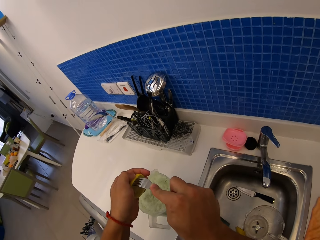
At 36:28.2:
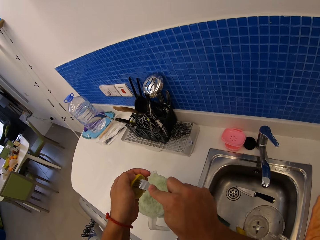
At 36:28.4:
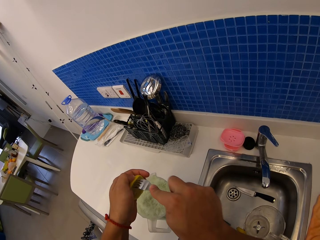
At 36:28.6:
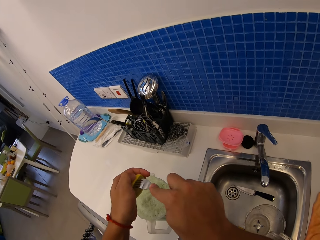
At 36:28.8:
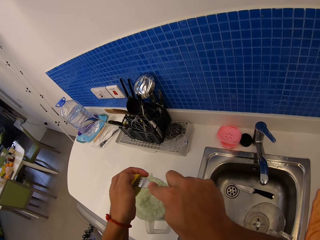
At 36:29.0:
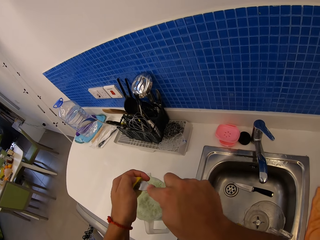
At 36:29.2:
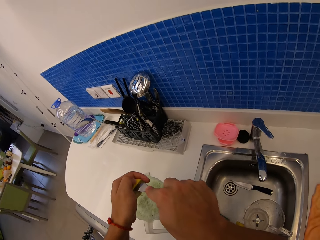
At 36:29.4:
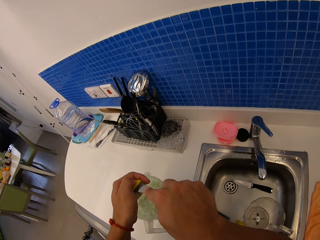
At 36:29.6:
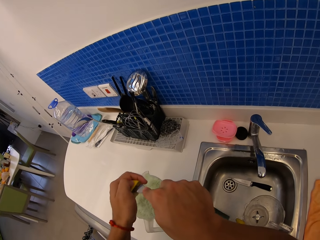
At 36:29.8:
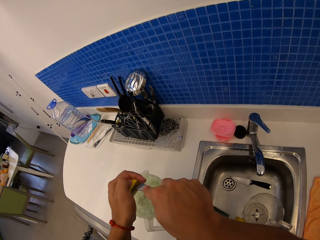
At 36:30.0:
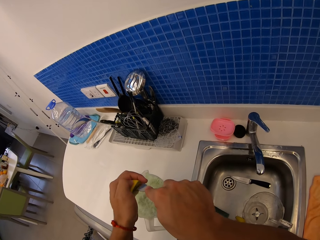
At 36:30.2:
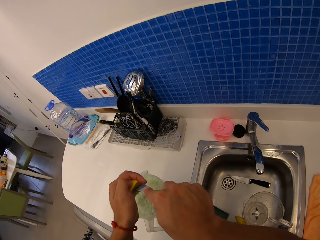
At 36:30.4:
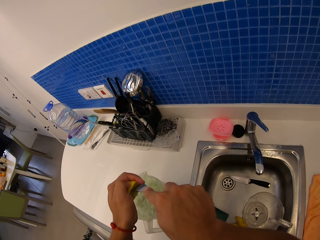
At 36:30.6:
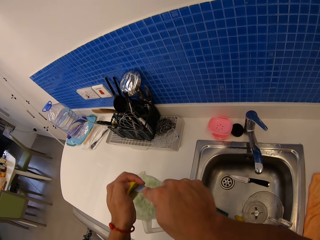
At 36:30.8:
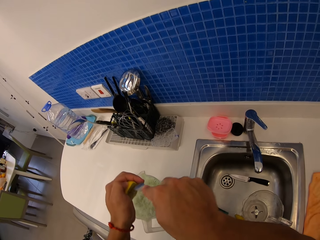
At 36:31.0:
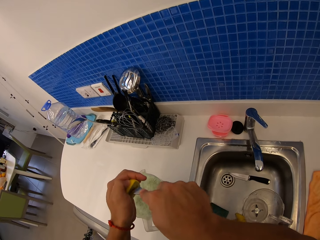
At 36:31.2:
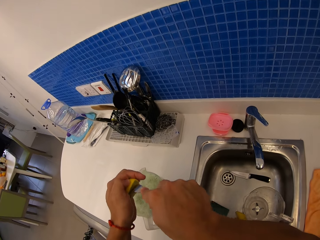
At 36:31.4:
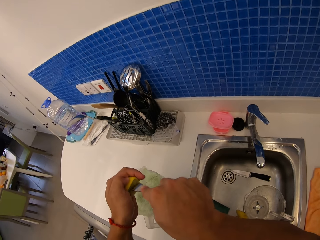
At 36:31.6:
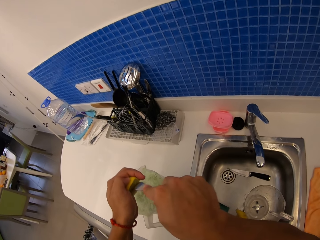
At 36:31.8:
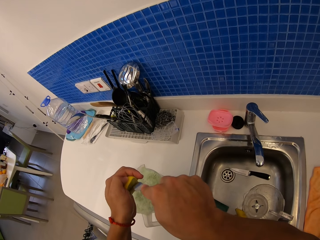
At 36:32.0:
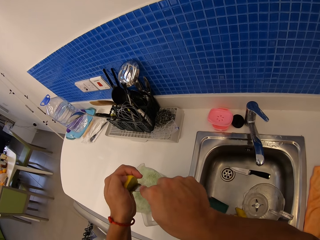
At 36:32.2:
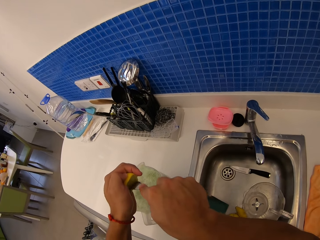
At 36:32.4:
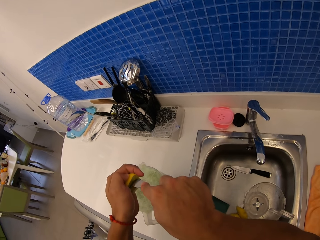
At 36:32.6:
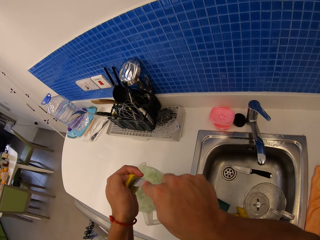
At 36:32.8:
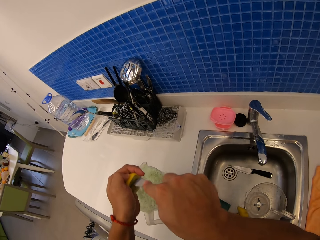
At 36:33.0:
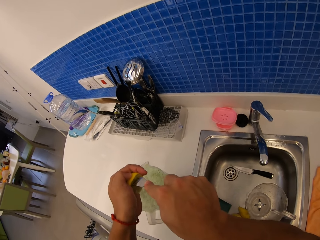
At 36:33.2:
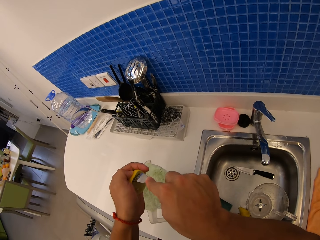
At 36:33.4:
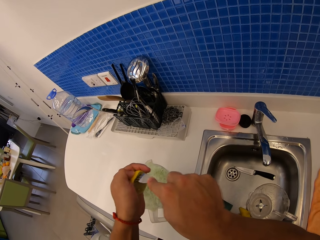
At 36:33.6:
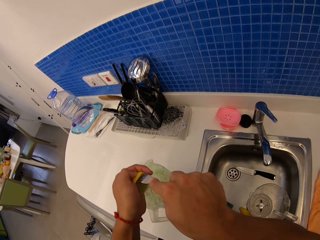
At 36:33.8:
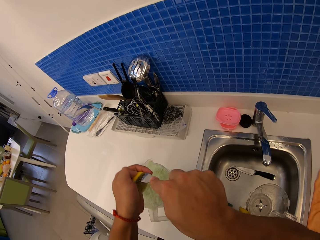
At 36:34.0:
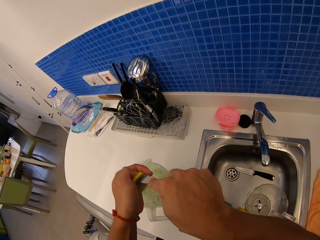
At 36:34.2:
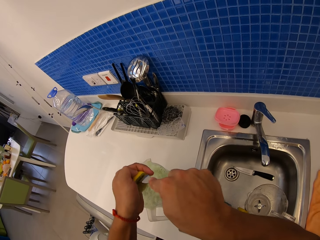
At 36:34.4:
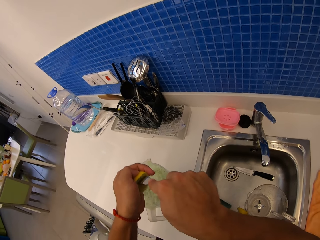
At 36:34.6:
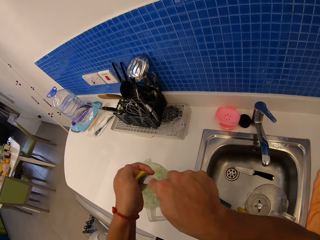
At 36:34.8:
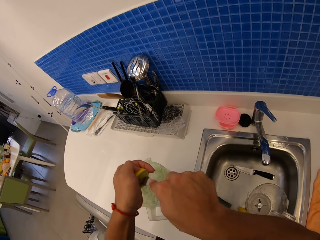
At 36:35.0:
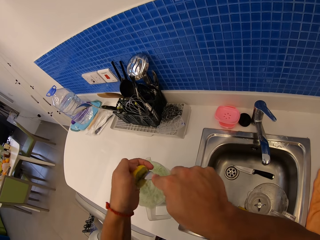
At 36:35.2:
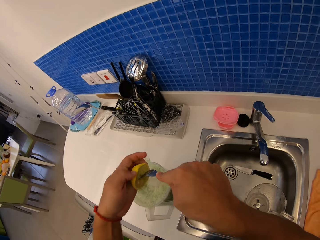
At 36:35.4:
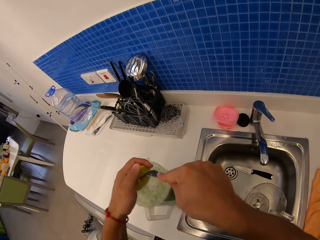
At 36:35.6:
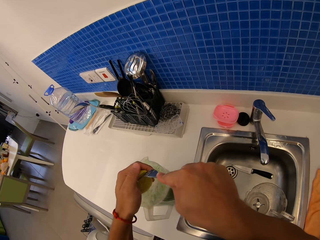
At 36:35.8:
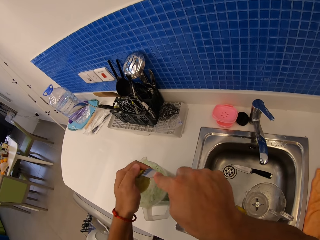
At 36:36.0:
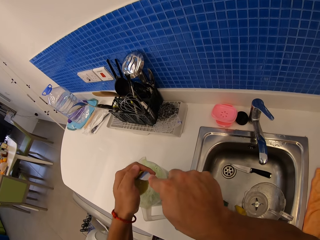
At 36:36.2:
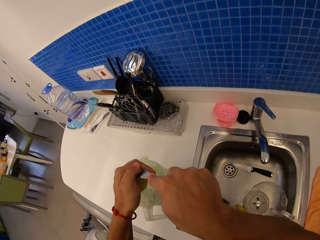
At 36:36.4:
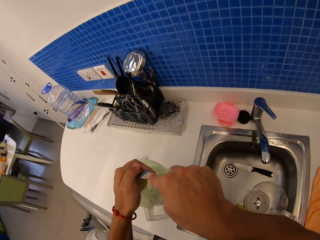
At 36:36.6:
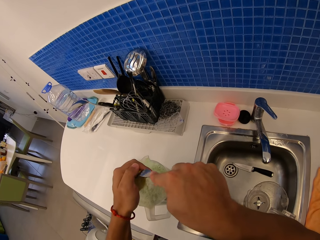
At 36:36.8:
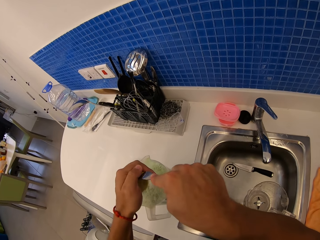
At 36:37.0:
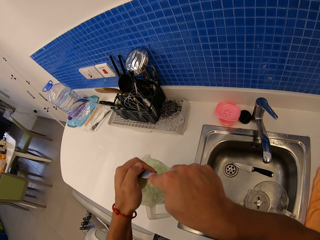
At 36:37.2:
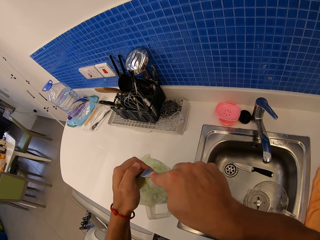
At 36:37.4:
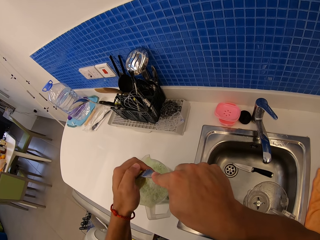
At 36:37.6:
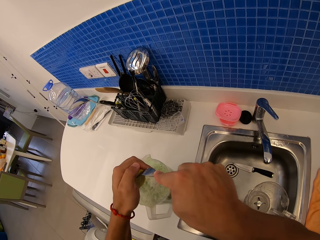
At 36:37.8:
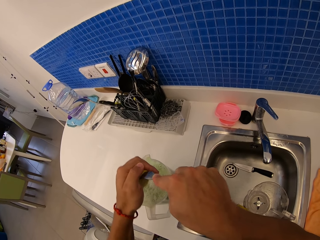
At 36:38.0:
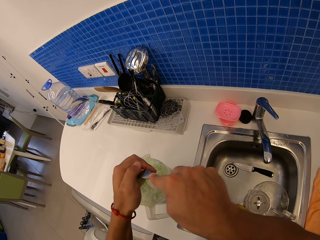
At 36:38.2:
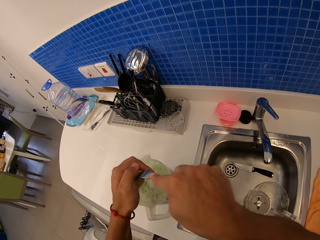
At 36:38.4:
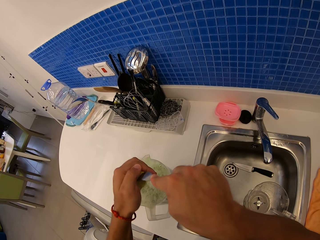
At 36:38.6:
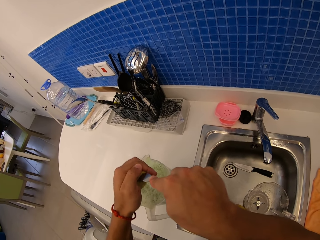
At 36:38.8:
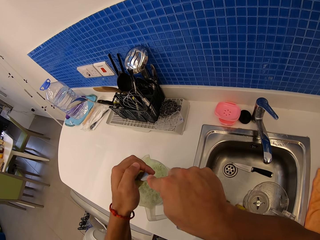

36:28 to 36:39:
The camera wearer pierces the lemon with the fork.

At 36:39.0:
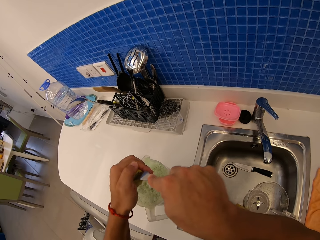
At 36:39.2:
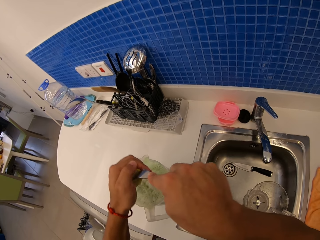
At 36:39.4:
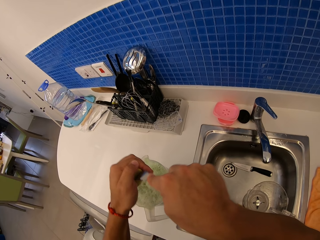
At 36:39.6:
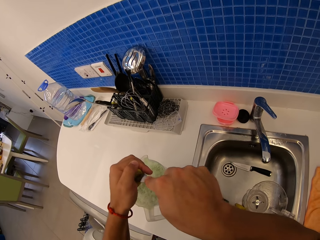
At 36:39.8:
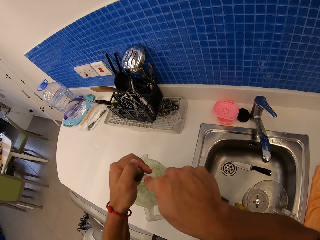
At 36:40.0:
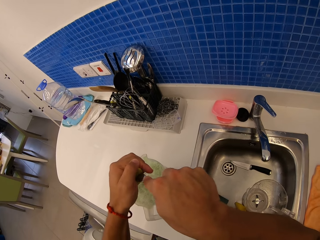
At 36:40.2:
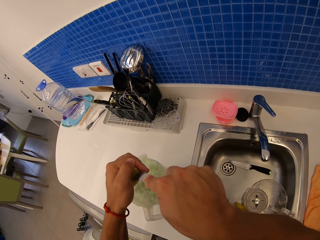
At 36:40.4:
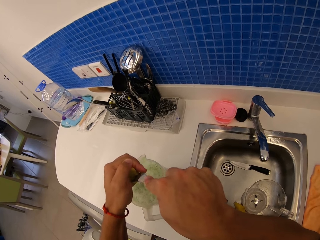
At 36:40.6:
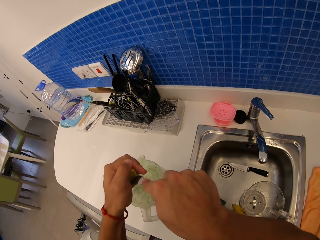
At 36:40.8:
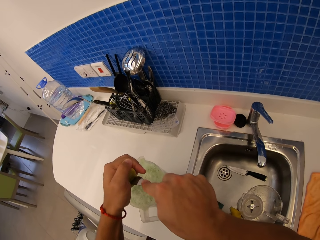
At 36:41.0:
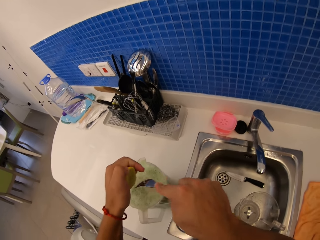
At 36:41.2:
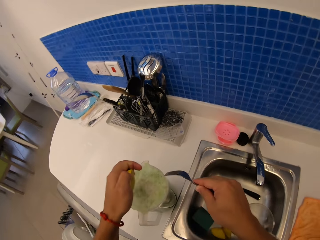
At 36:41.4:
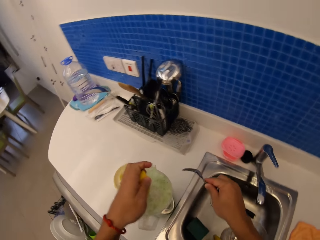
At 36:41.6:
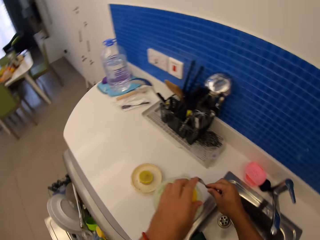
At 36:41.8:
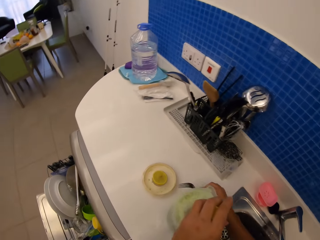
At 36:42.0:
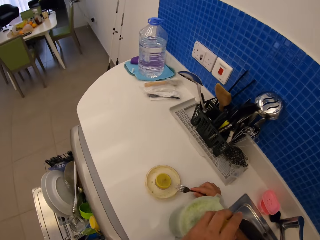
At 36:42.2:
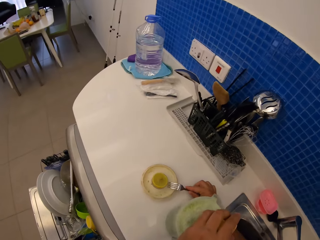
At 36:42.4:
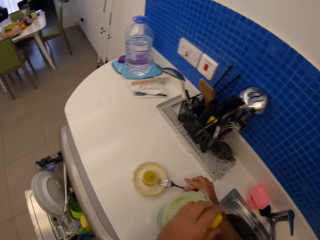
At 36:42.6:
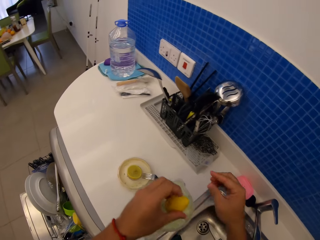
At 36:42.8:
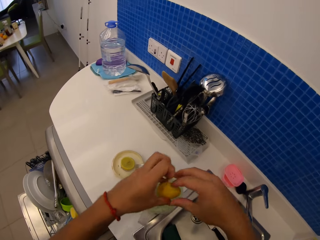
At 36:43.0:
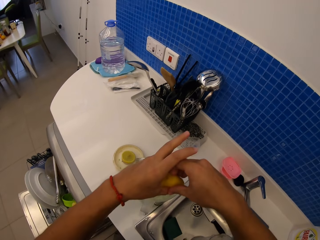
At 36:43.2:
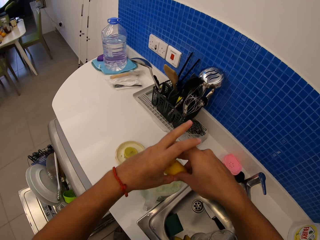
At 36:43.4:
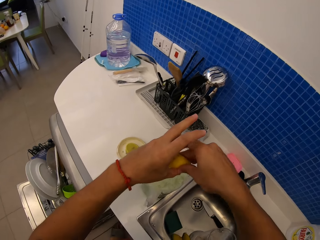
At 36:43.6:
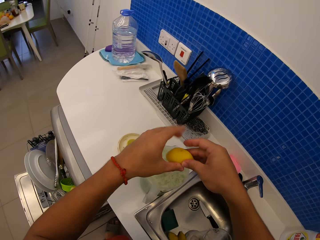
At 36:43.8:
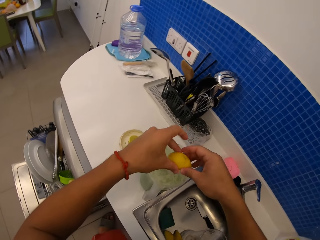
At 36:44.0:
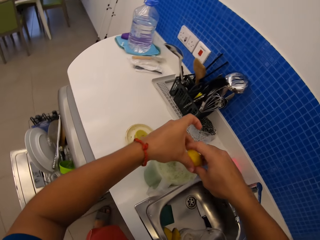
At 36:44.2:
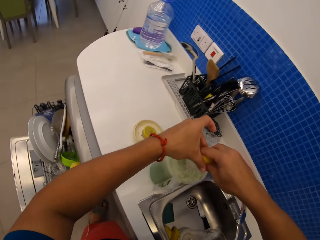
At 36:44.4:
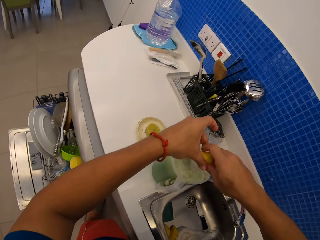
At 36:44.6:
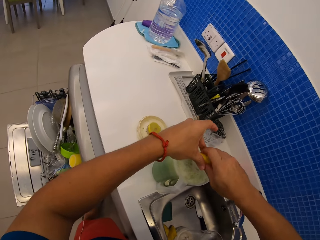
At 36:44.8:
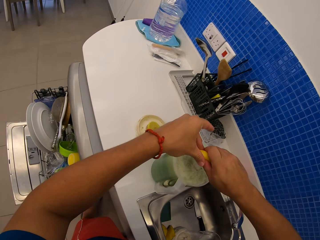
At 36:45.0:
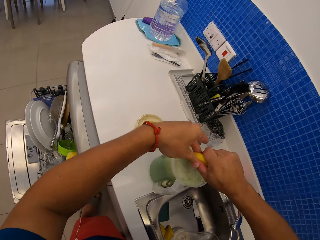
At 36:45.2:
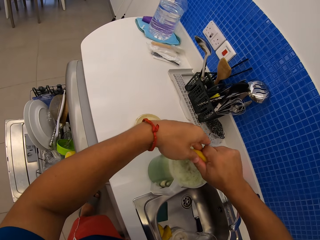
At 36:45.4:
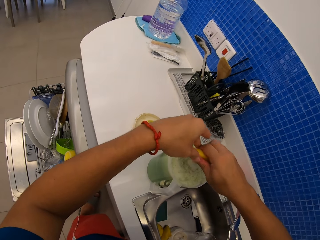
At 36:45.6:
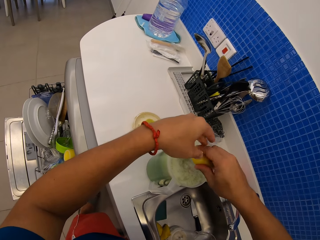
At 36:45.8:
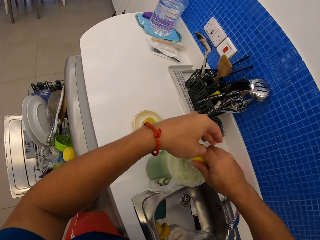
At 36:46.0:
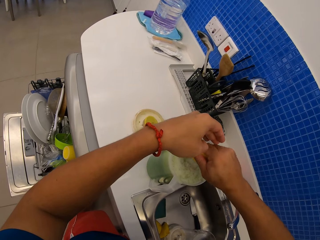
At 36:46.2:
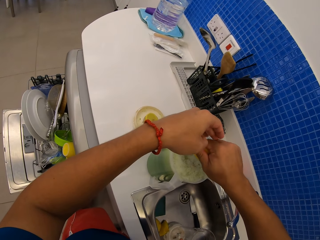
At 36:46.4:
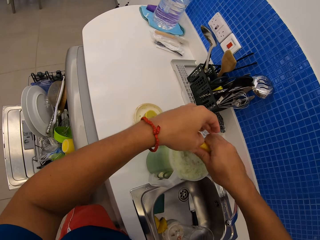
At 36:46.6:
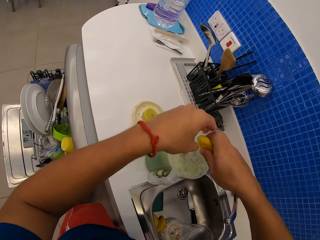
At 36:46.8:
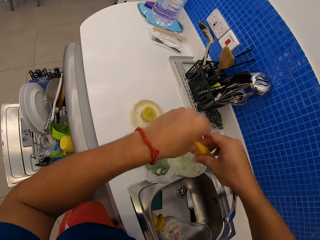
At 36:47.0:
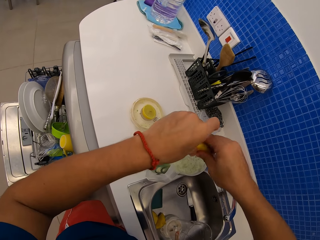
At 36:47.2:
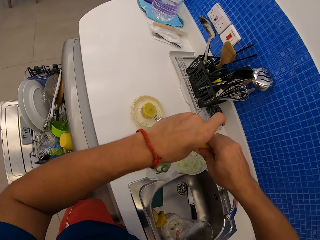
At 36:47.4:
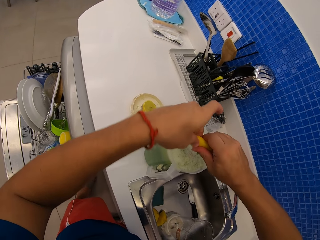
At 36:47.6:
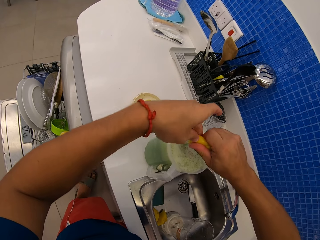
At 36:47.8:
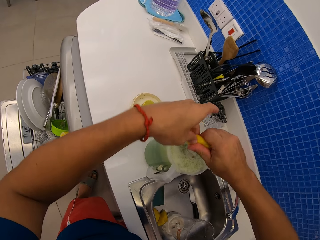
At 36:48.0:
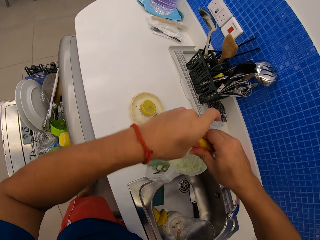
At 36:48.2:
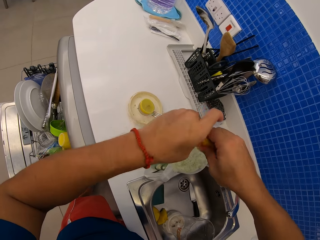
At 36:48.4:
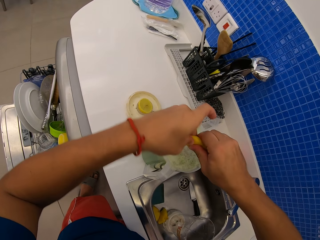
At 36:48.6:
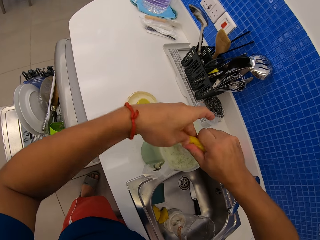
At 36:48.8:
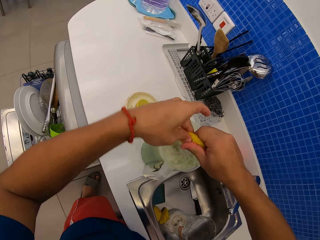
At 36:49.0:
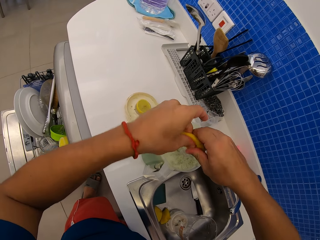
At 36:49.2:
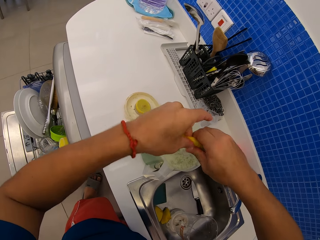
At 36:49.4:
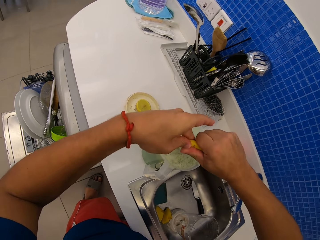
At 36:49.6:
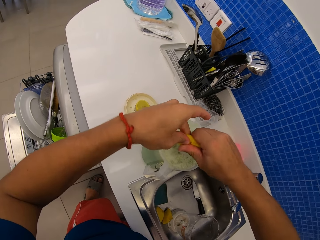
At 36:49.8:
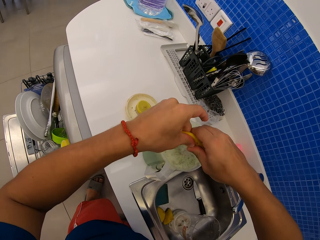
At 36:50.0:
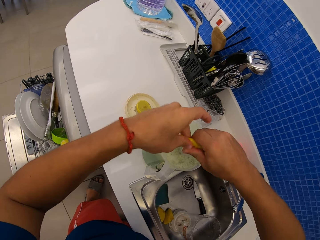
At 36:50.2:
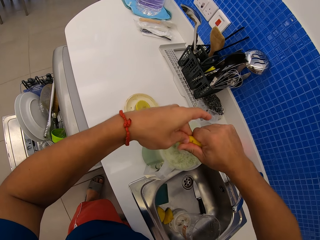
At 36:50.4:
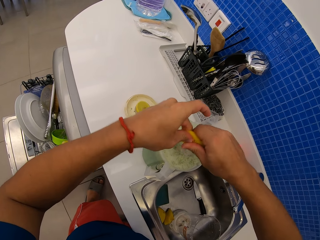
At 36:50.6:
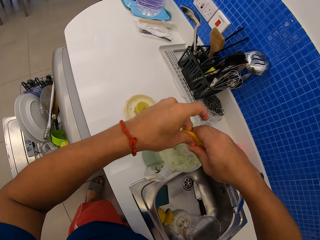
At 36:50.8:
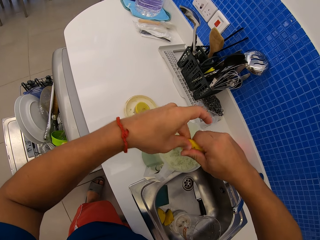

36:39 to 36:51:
The camera wearer drops the fork on the drawer or lid. They swing the right hand. They squeeze the orange with both hands. They add lemon in the juice.
